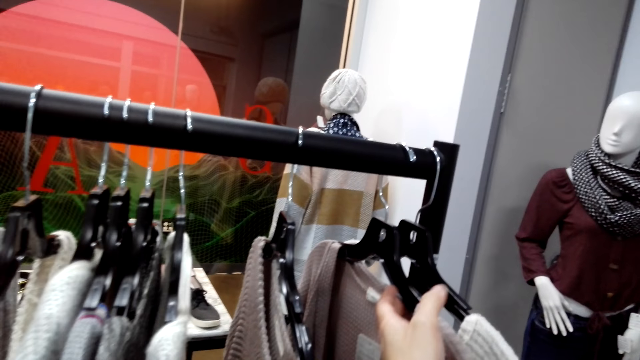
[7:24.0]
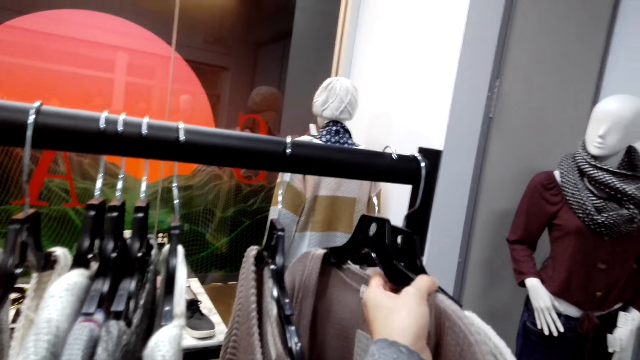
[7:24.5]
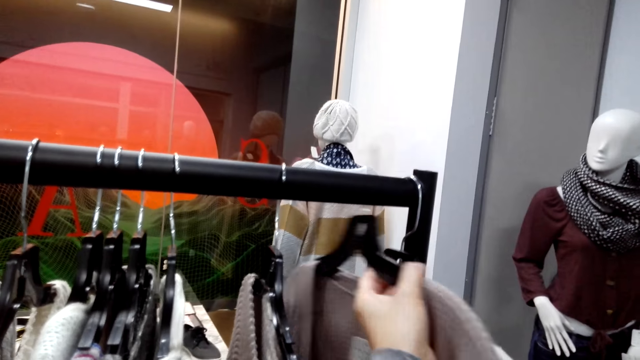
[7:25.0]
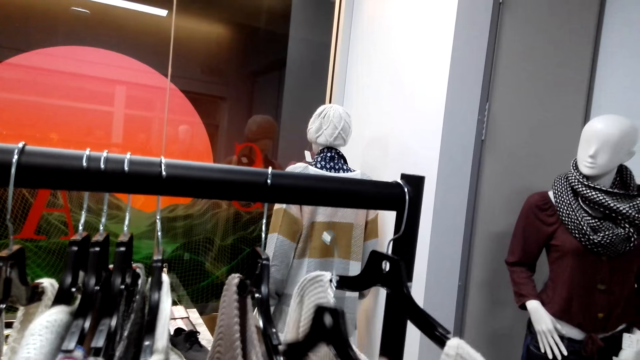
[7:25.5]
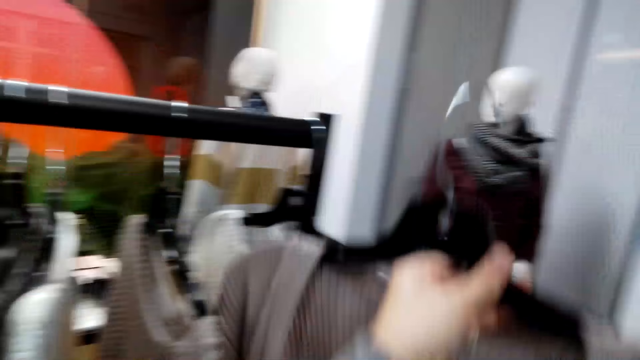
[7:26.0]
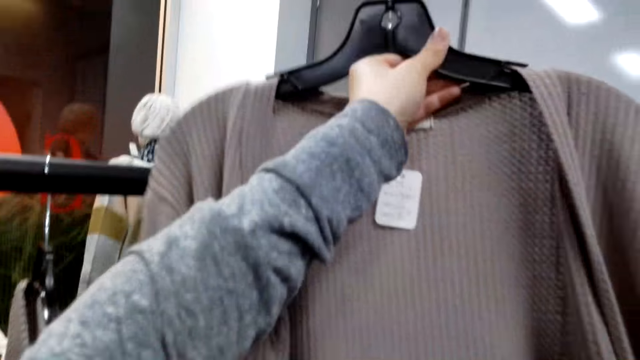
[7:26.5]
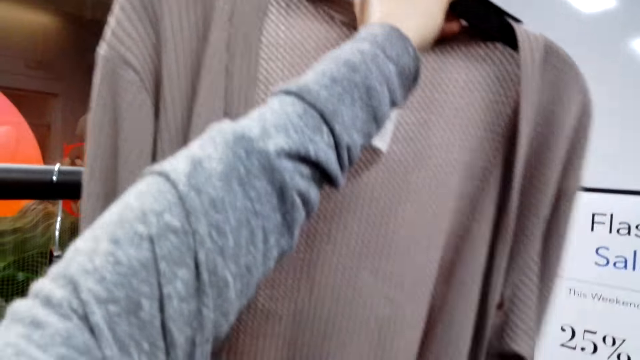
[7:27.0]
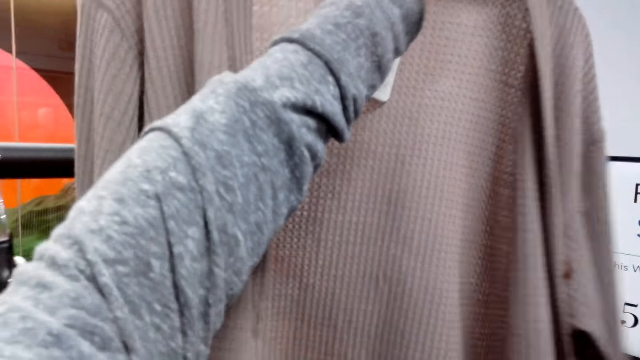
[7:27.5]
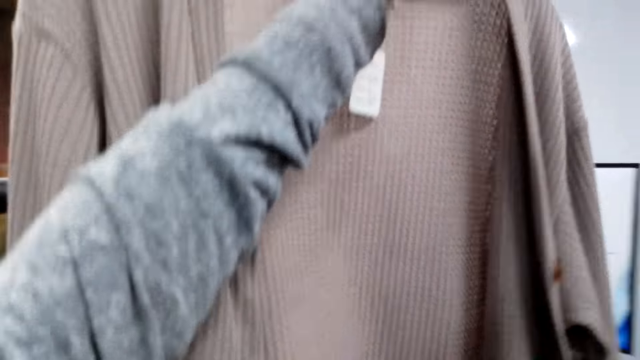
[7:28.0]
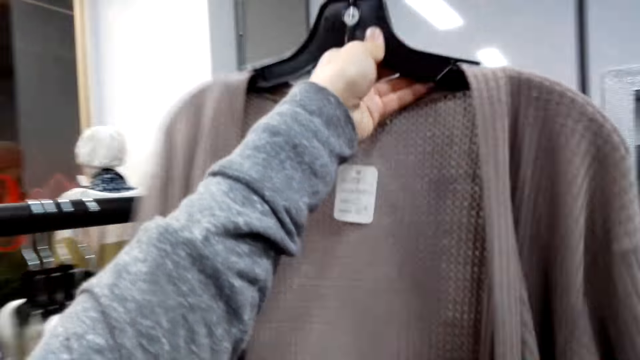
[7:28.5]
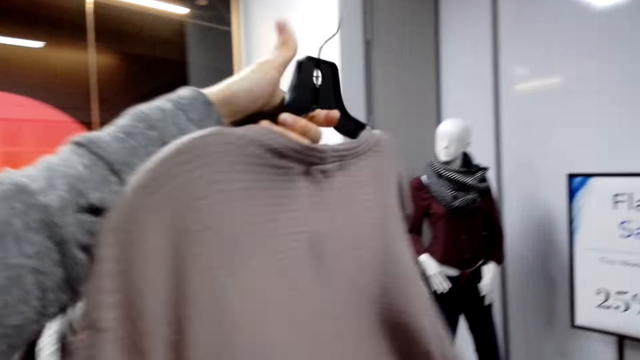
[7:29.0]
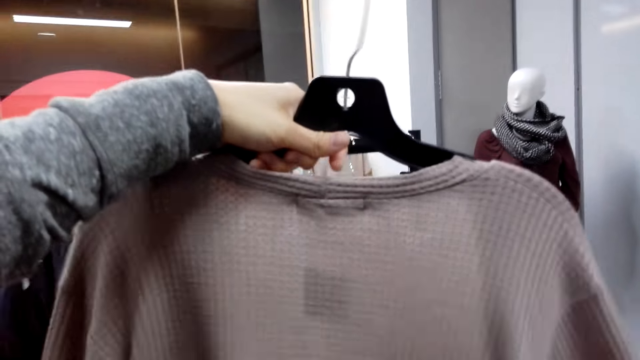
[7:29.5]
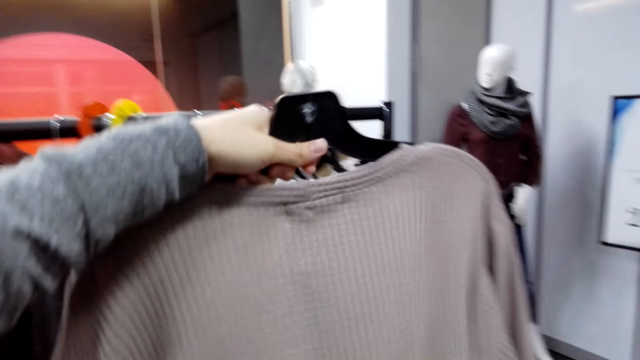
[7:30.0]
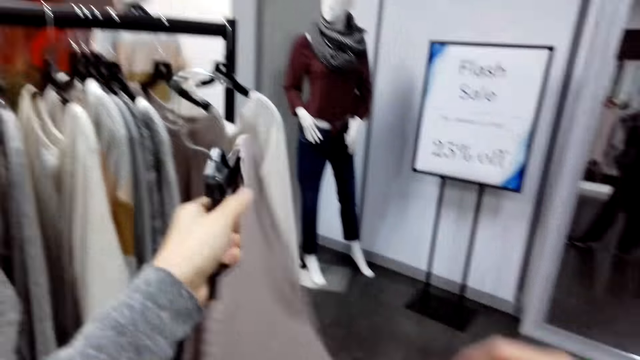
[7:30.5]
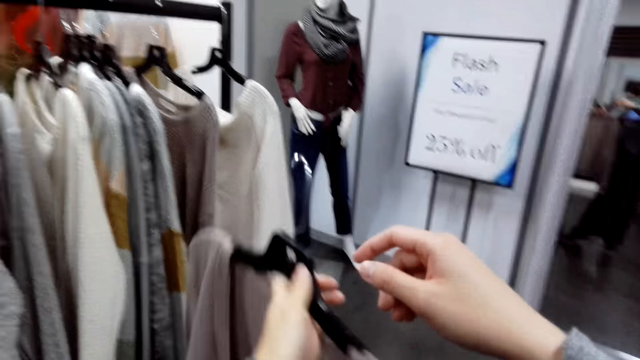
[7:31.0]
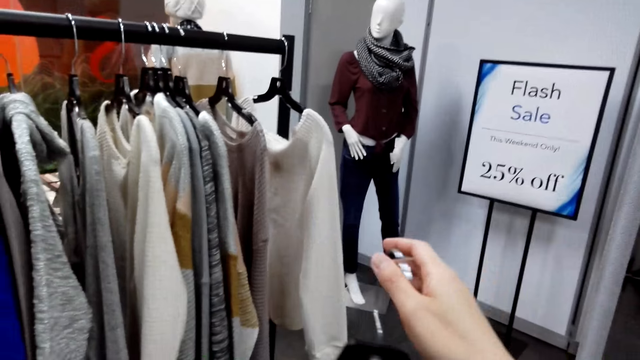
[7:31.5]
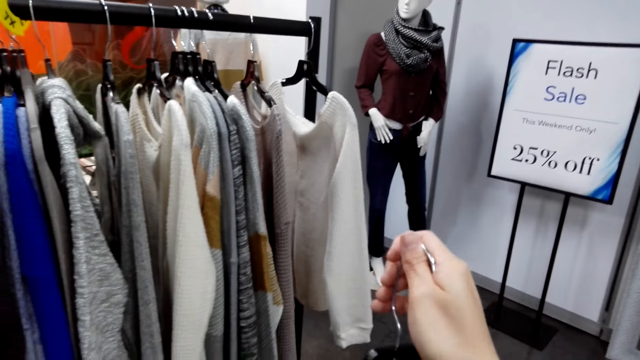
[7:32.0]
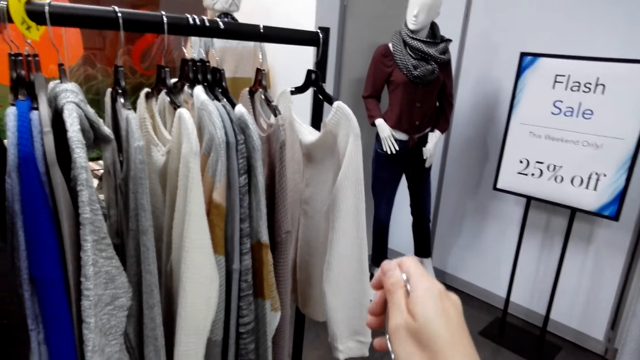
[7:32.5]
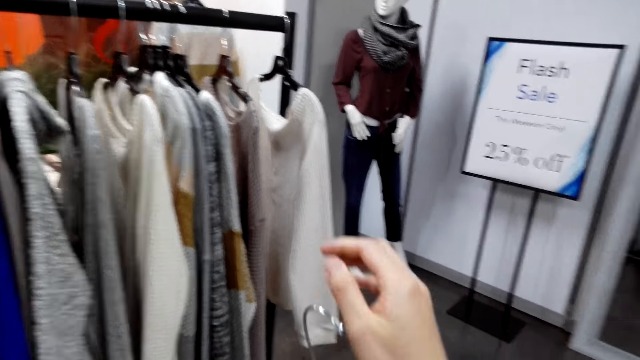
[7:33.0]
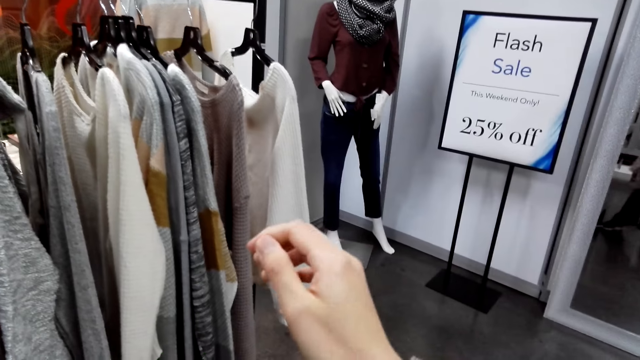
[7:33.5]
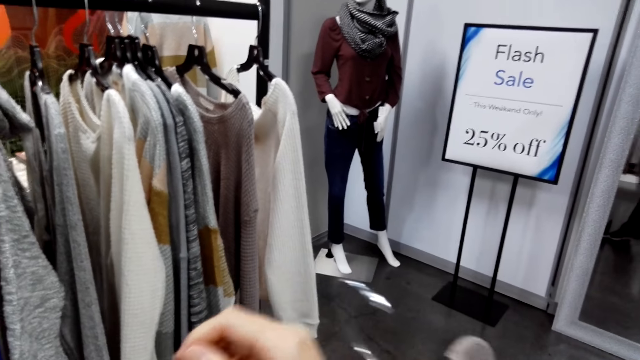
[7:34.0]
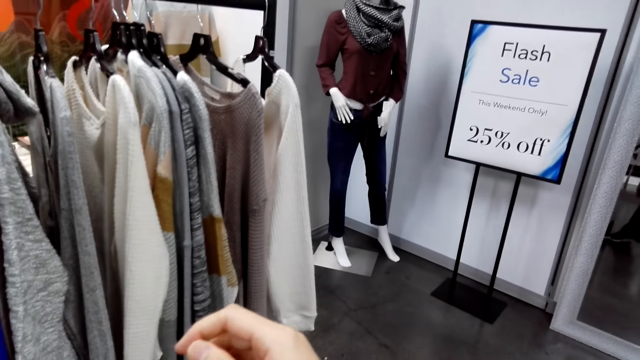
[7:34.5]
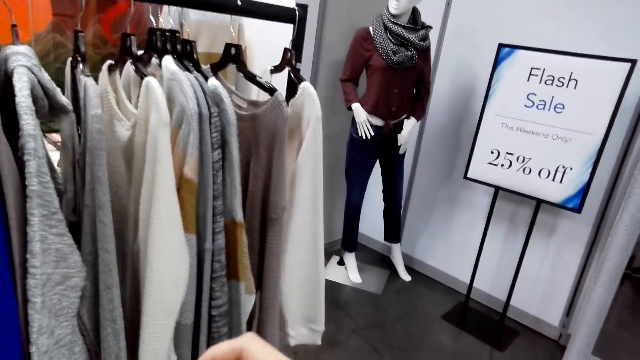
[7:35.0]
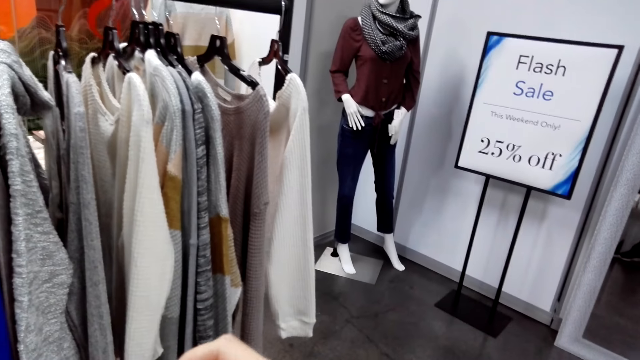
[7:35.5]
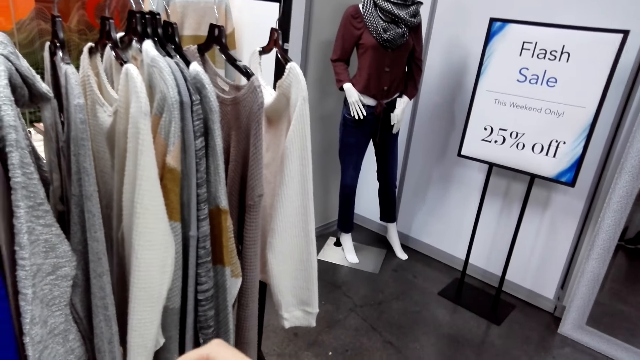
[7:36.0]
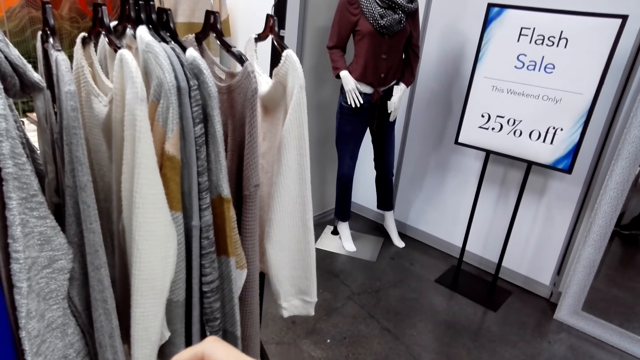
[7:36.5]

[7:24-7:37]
The camera wearer picks up the sweater top or sweater from the hanging rack. They look at the sweater top, lift up the sweater, turn the sweater, and touch the hanger.

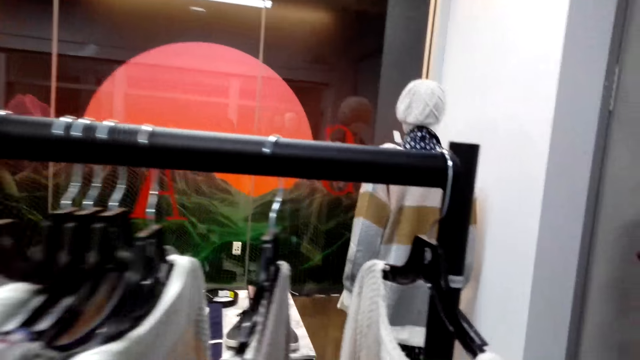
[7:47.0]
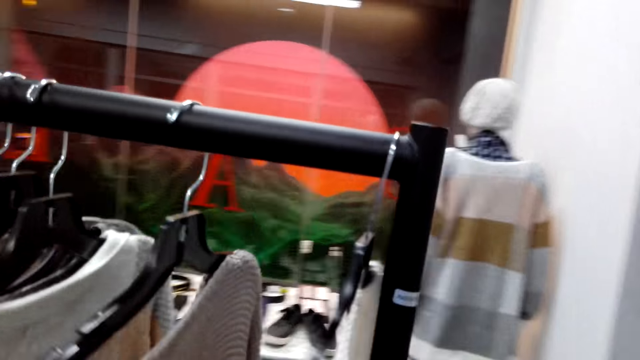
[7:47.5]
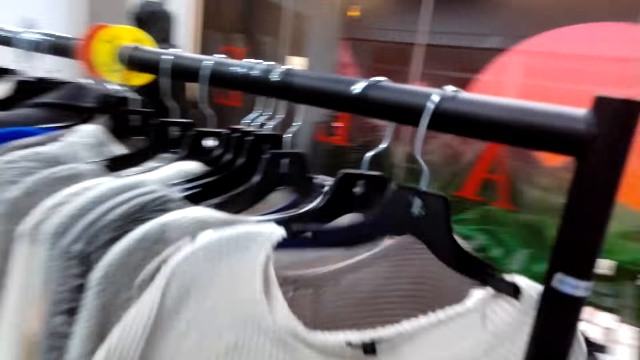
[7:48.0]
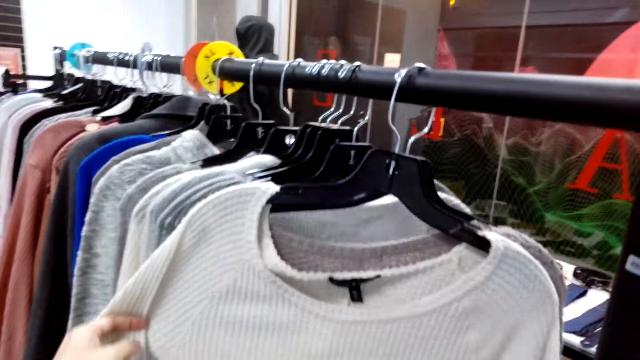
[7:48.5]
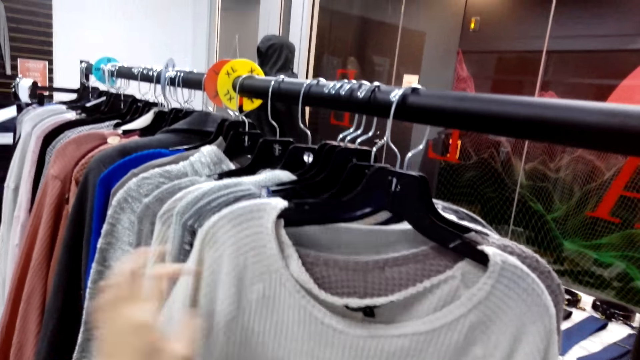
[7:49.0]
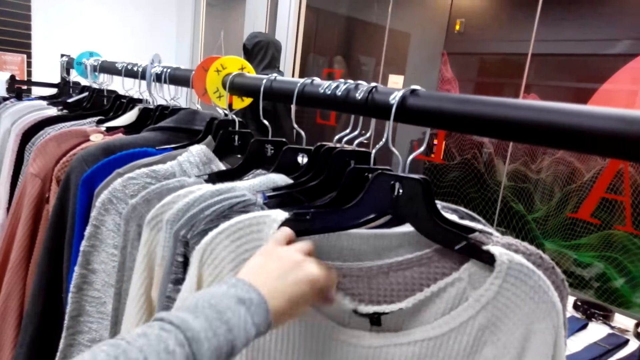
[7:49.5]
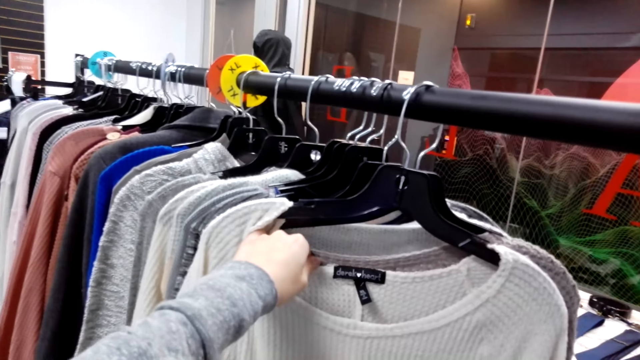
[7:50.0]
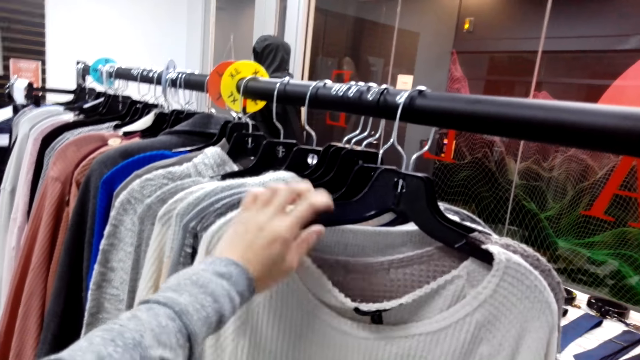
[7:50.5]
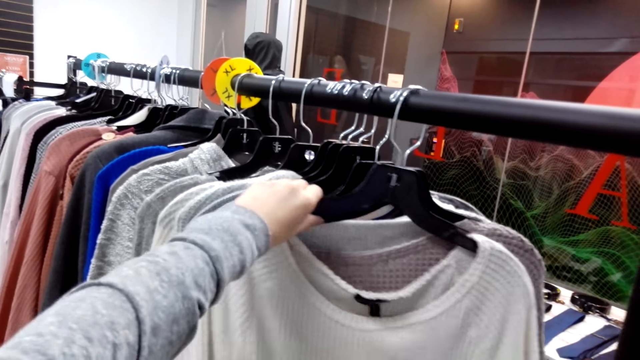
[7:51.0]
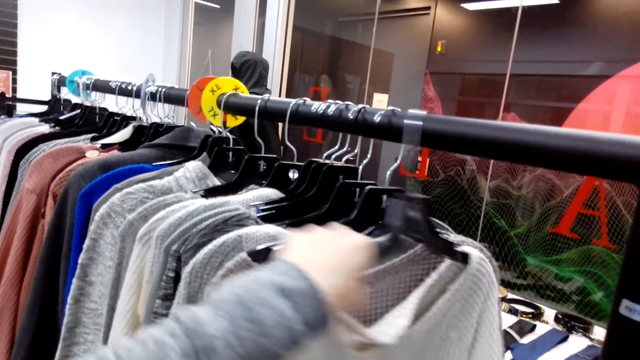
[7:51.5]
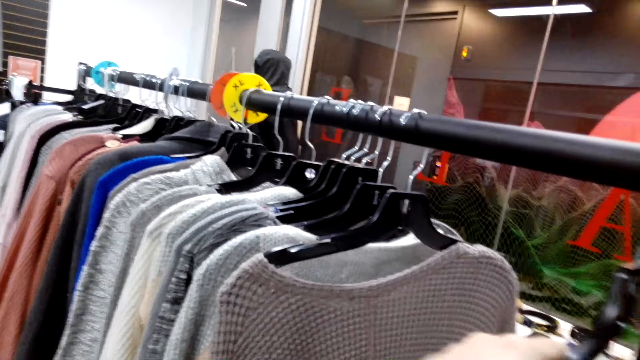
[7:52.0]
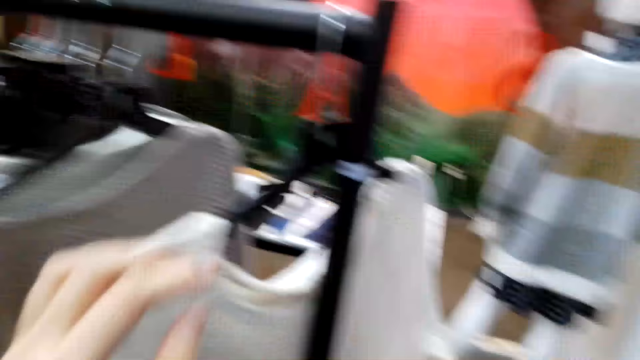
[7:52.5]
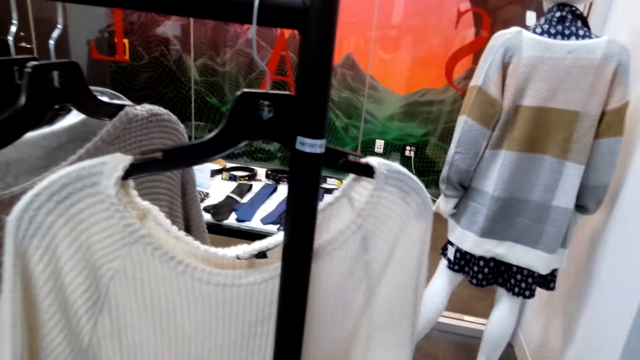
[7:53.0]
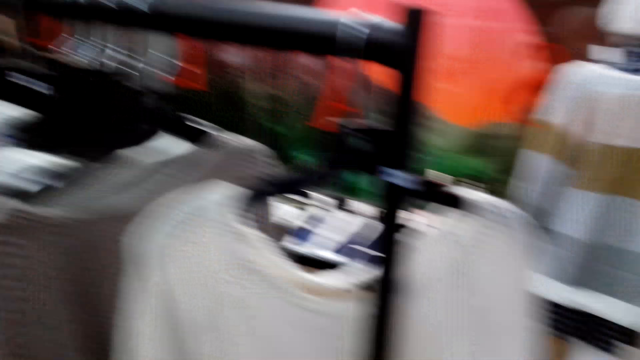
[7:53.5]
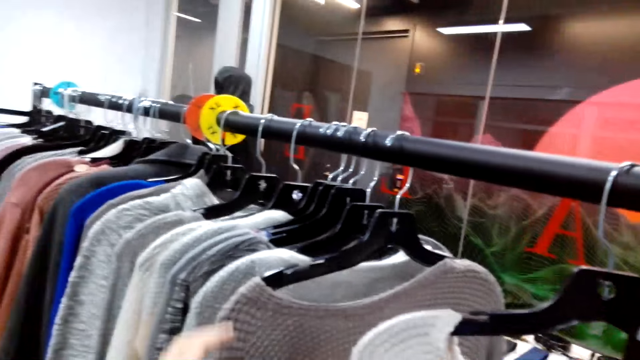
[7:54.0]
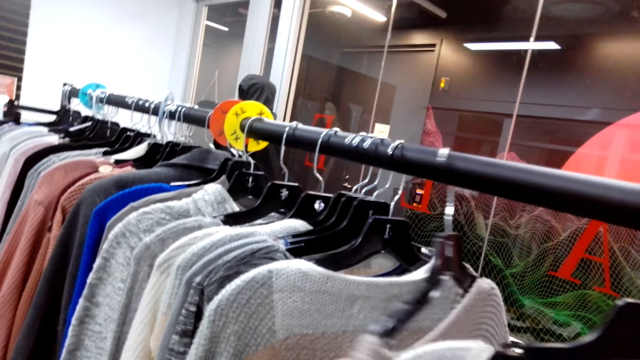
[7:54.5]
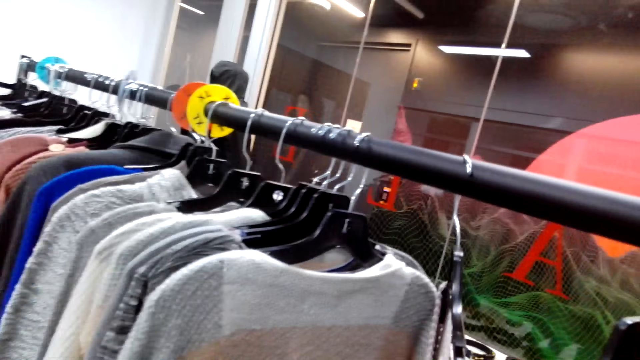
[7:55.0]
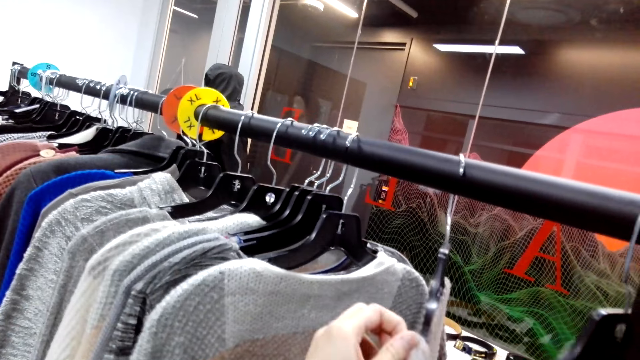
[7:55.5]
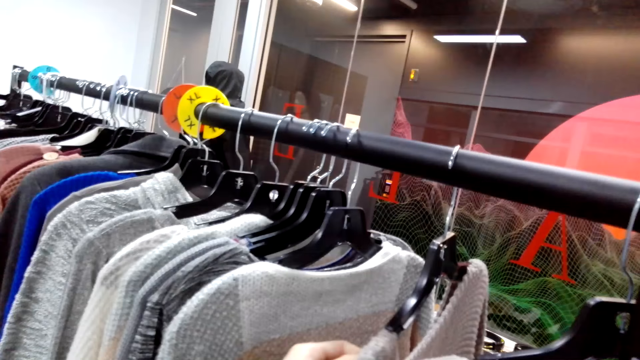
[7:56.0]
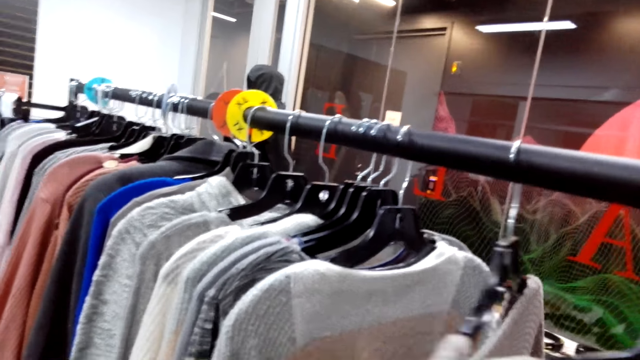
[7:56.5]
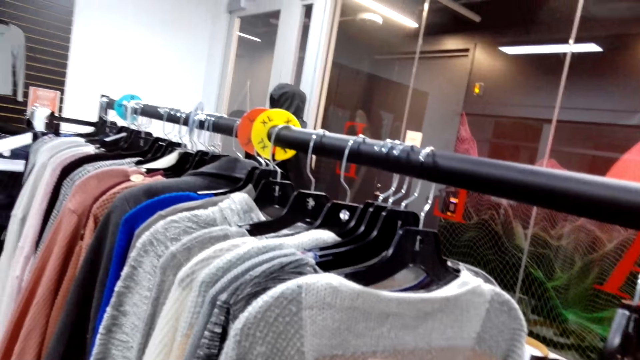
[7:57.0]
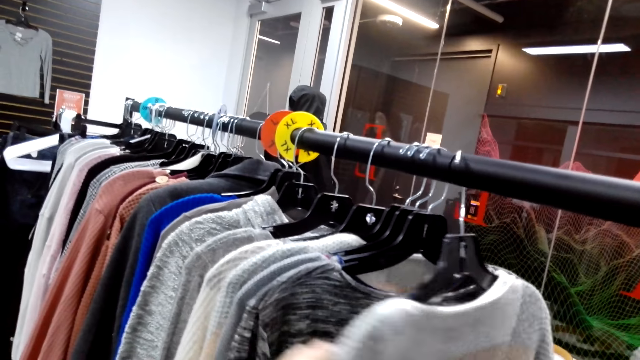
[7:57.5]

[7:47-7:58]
The camera wearer looks at the sweater top on the hanging rack. They touch the sweater.
